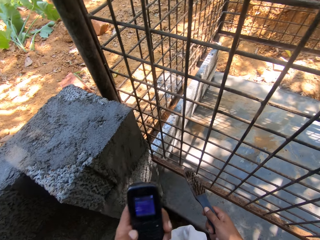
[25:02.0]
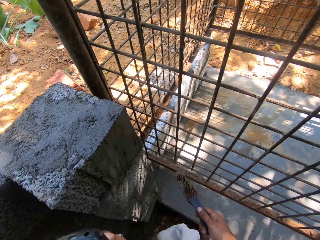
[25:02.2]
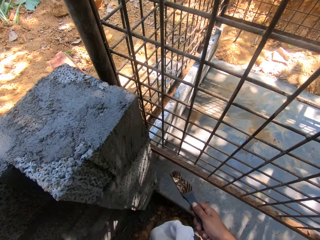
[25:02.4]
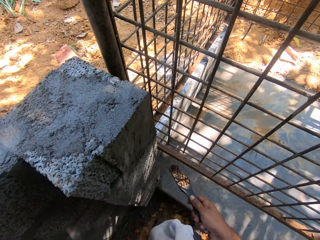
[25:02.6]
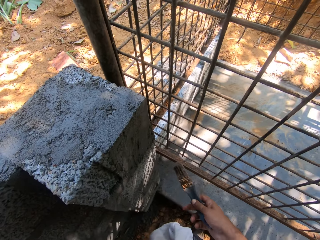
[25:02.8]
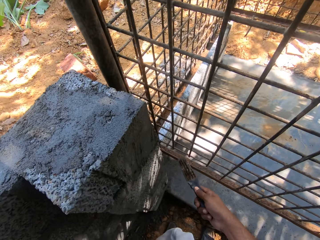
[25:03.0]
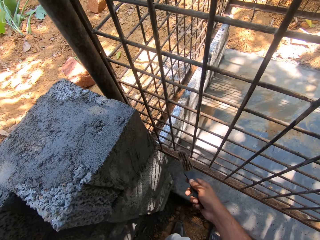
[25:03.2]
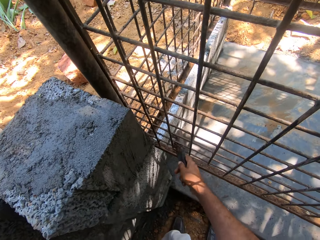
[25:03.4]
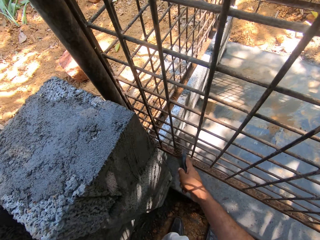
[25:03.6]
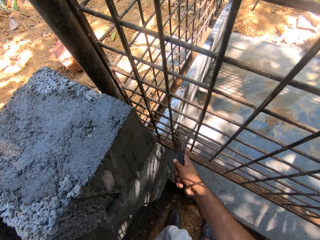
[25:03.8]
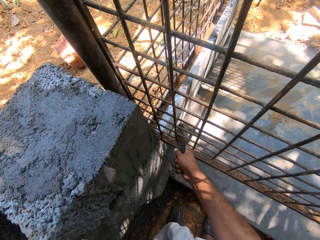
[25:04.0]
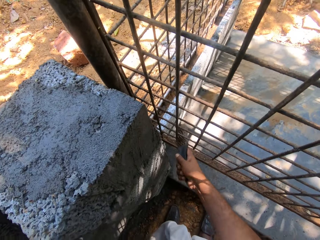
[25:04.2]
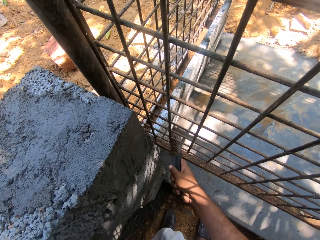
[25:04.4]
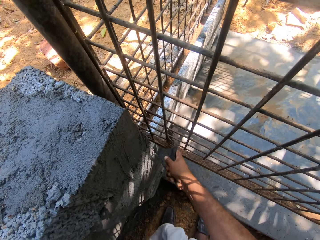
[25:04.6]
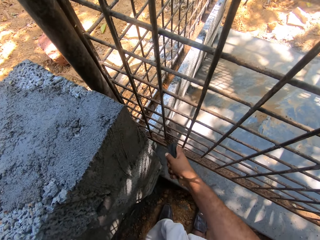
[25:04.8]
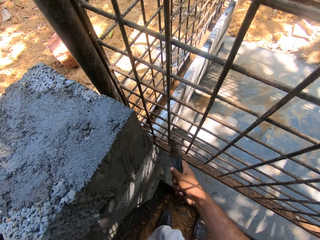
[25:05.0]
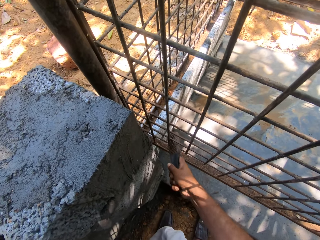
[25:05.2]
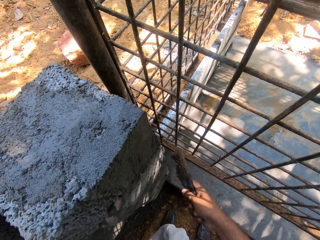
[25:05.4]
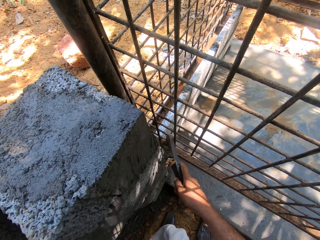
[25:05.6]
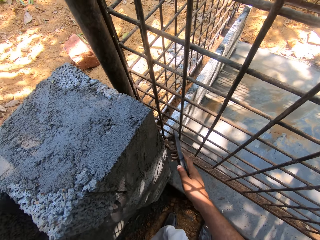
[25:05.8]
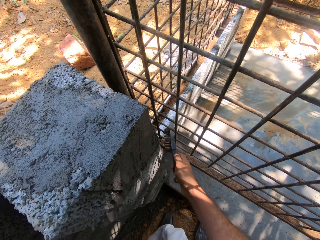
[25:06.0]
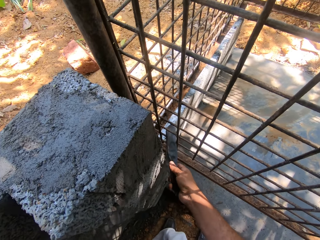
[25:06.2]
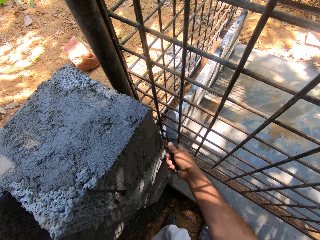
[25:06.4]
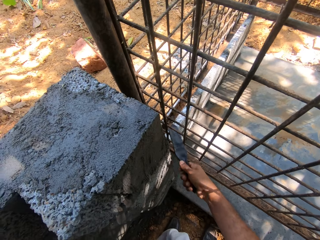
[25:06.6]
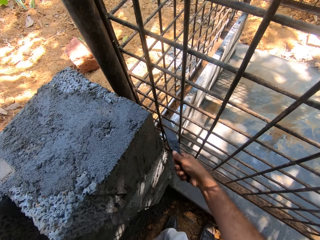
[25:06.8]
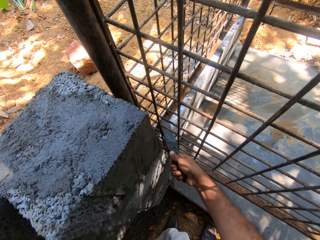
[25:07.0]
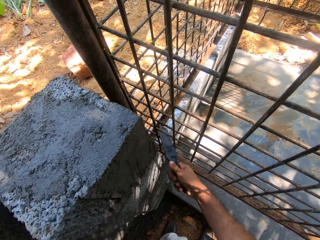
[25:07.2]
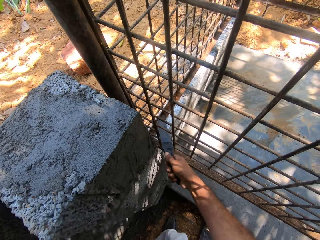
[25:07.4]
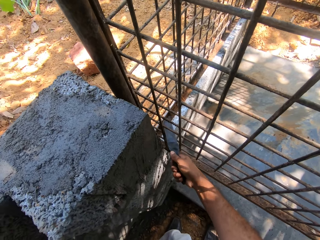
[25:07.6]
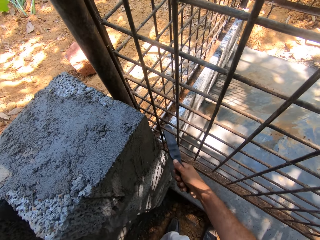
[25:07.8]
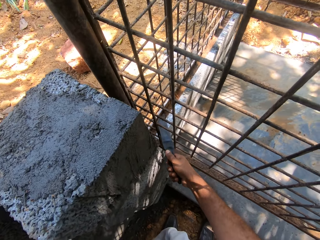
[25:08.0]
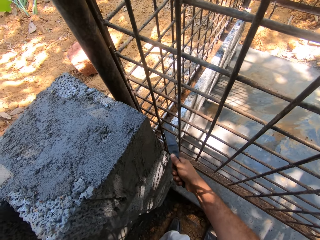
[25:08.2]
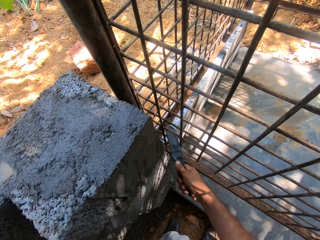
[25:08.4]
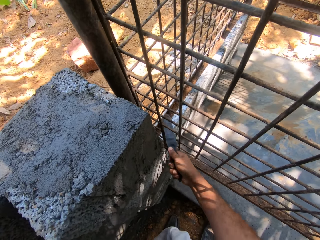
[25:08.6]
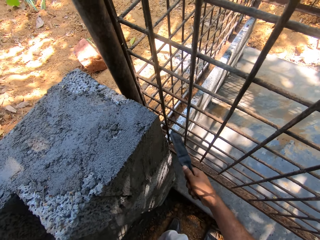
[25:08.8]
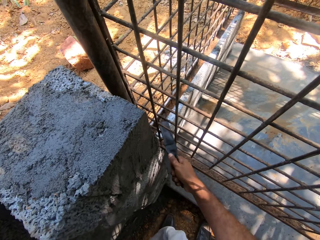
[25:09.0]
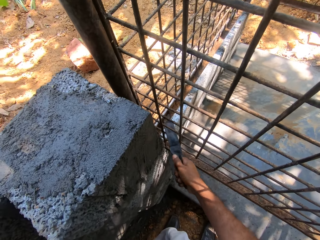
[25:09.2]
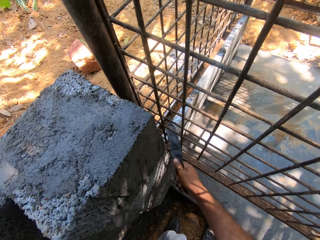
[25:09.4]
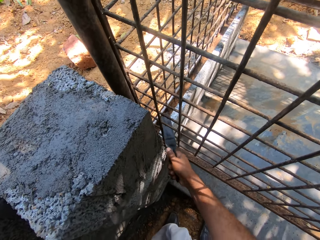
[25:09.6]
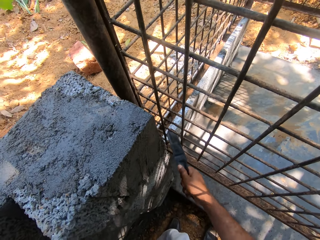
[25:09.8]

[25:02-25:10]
The camera wearer receives a call. They talk on a phone. They clean a metal fence panel with a brush.

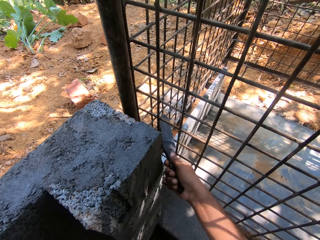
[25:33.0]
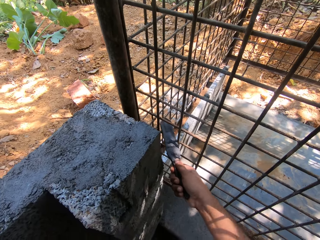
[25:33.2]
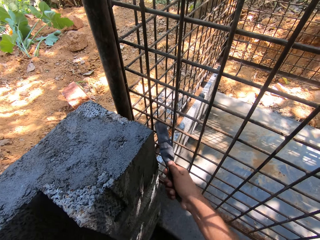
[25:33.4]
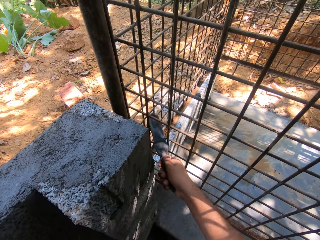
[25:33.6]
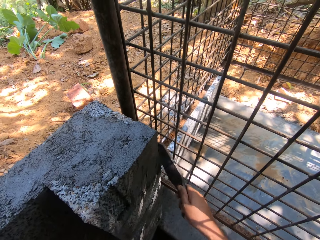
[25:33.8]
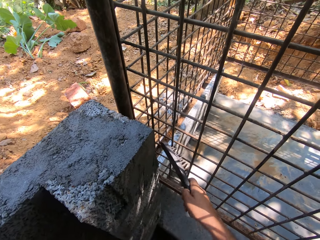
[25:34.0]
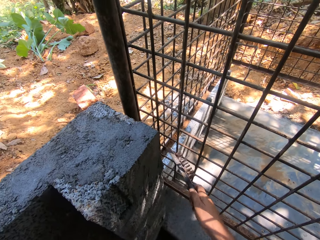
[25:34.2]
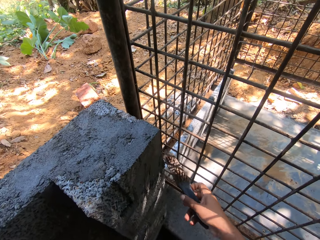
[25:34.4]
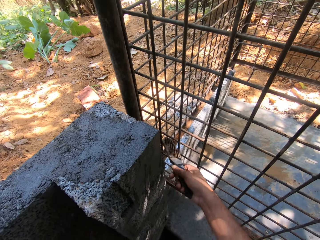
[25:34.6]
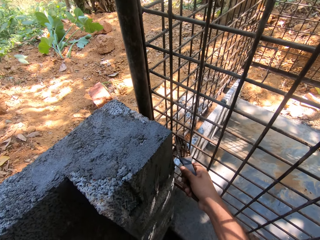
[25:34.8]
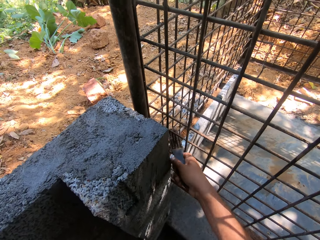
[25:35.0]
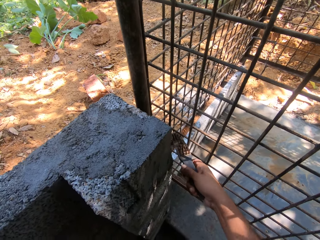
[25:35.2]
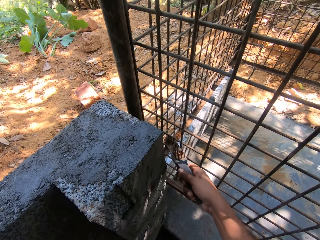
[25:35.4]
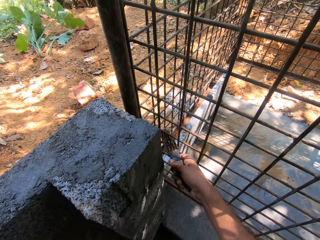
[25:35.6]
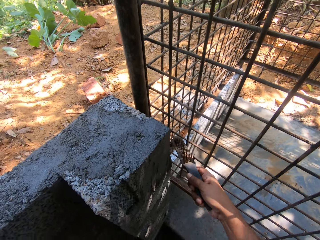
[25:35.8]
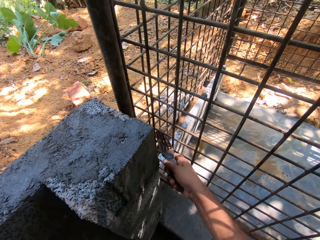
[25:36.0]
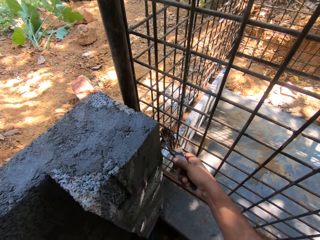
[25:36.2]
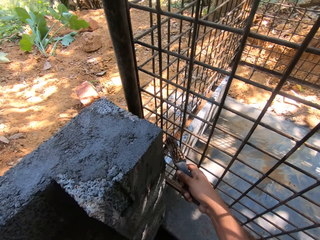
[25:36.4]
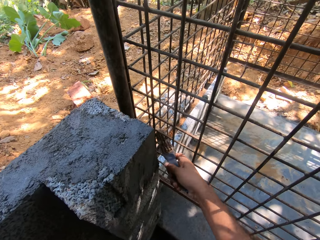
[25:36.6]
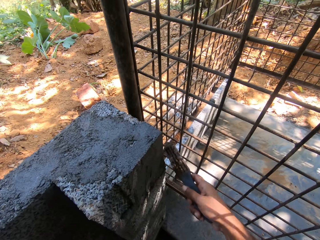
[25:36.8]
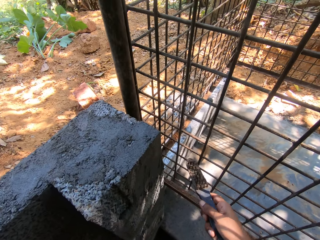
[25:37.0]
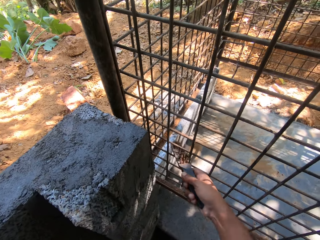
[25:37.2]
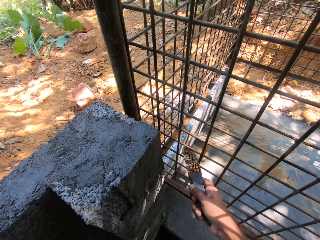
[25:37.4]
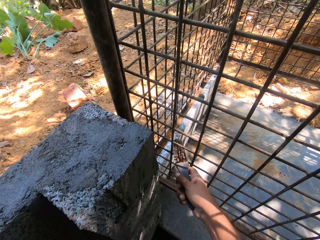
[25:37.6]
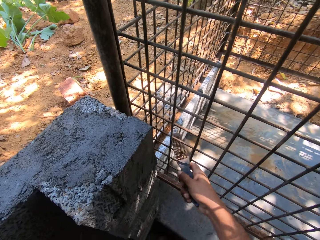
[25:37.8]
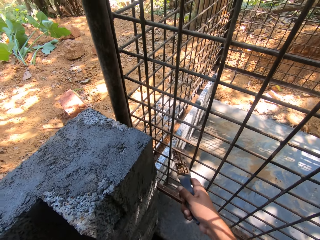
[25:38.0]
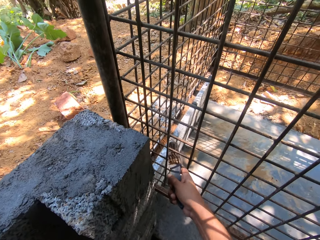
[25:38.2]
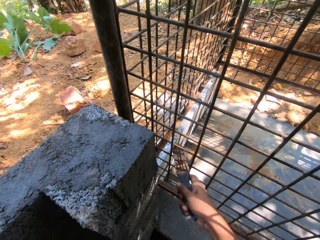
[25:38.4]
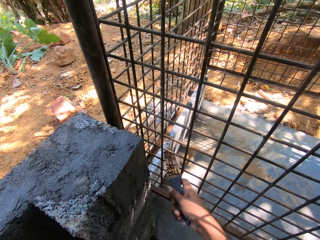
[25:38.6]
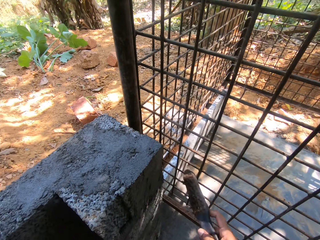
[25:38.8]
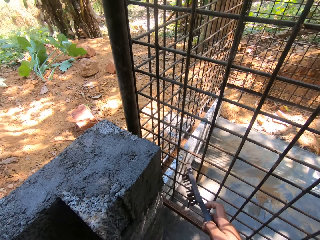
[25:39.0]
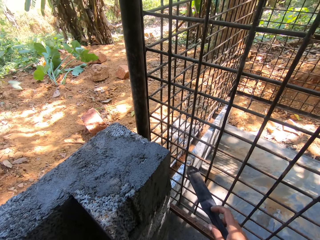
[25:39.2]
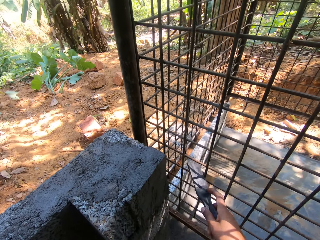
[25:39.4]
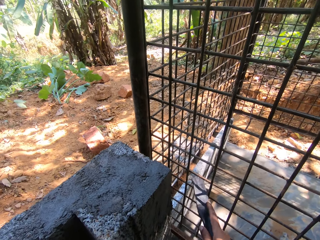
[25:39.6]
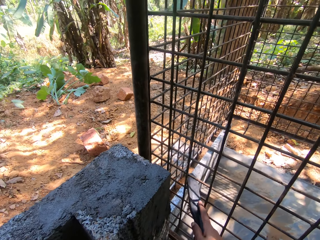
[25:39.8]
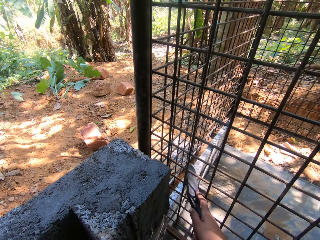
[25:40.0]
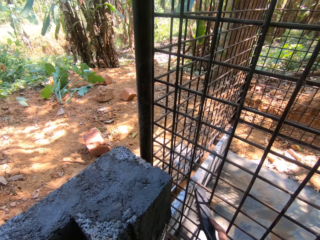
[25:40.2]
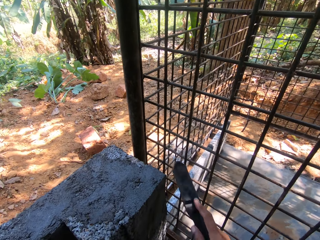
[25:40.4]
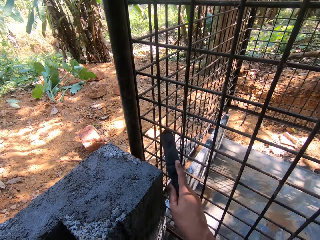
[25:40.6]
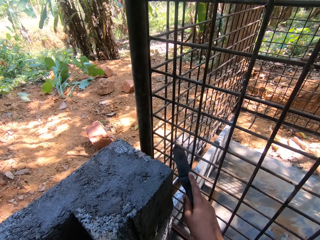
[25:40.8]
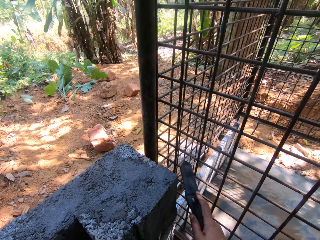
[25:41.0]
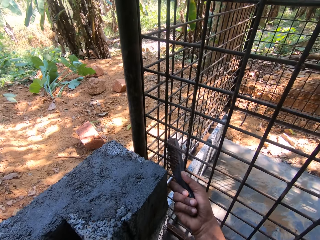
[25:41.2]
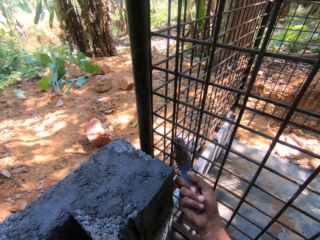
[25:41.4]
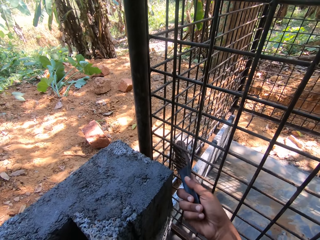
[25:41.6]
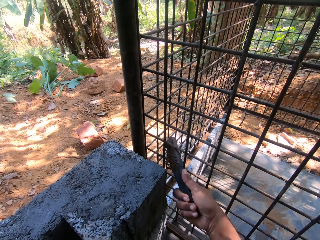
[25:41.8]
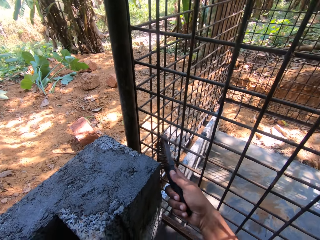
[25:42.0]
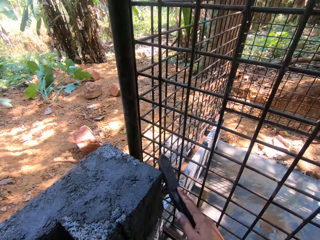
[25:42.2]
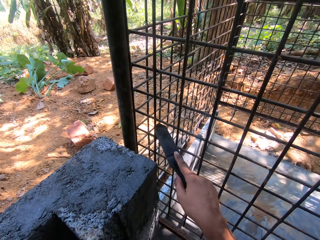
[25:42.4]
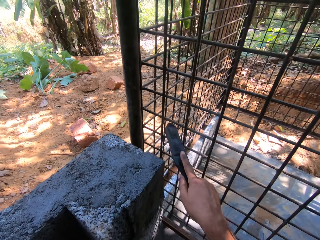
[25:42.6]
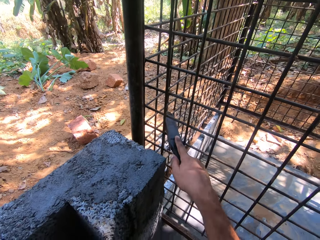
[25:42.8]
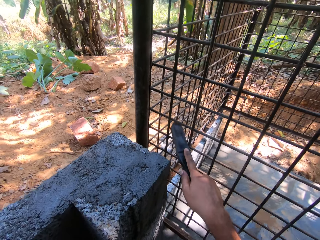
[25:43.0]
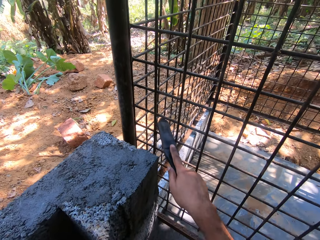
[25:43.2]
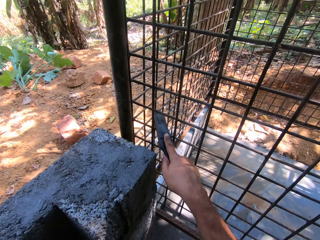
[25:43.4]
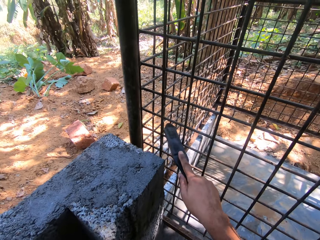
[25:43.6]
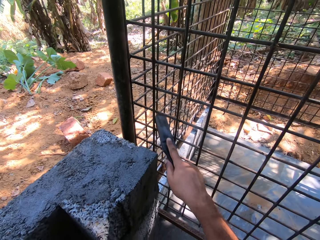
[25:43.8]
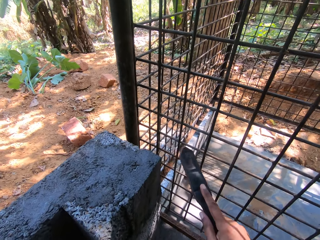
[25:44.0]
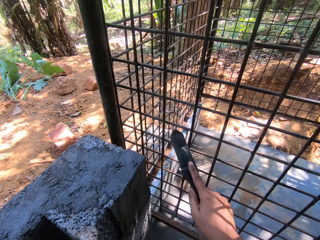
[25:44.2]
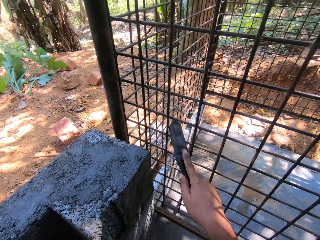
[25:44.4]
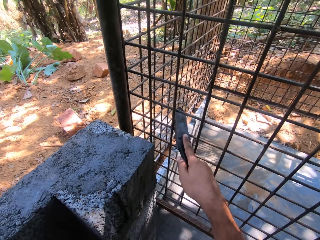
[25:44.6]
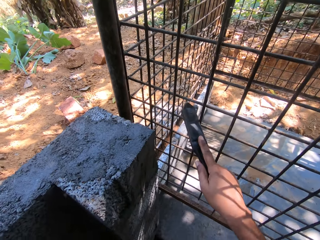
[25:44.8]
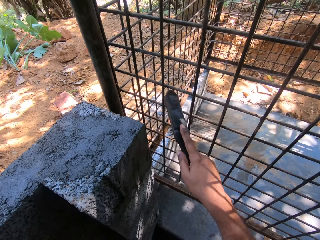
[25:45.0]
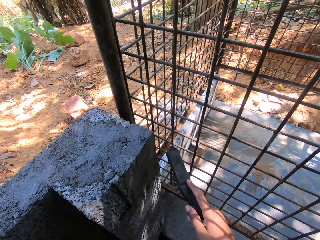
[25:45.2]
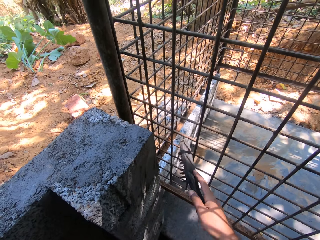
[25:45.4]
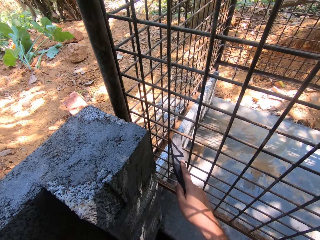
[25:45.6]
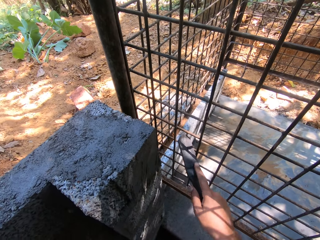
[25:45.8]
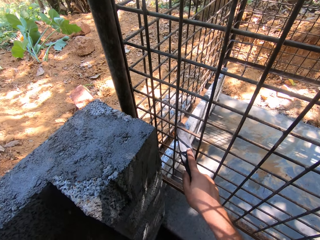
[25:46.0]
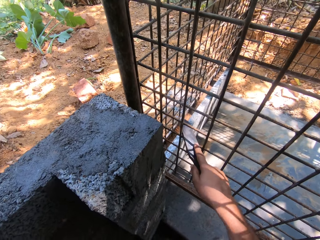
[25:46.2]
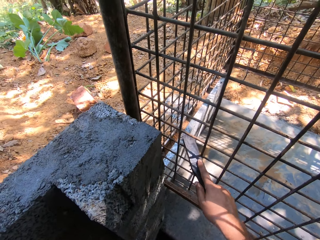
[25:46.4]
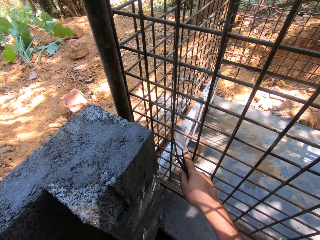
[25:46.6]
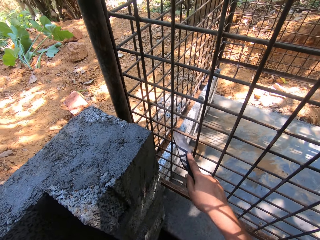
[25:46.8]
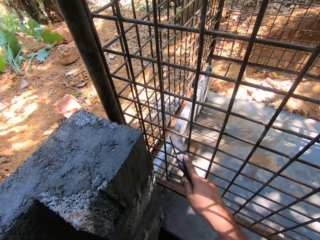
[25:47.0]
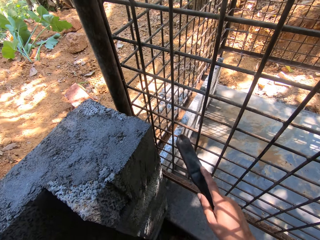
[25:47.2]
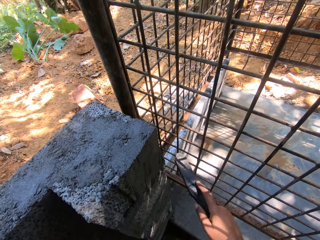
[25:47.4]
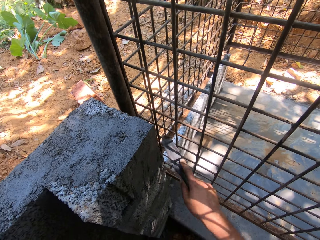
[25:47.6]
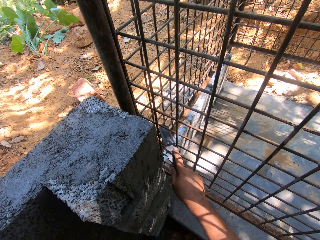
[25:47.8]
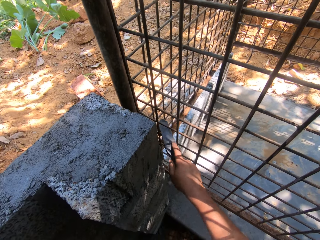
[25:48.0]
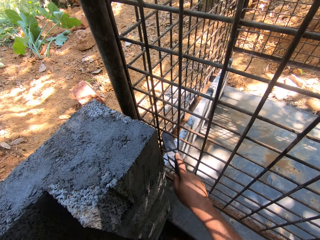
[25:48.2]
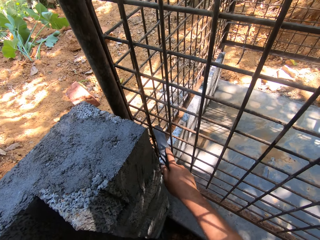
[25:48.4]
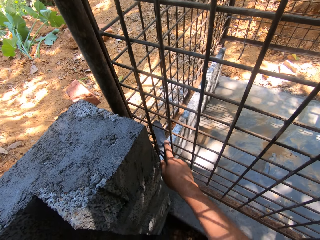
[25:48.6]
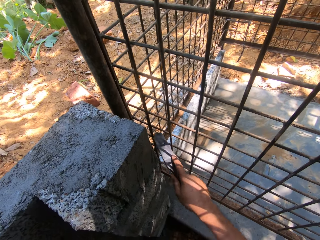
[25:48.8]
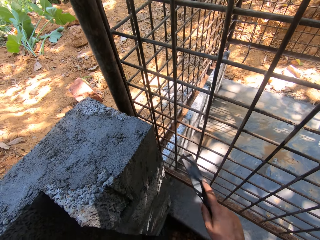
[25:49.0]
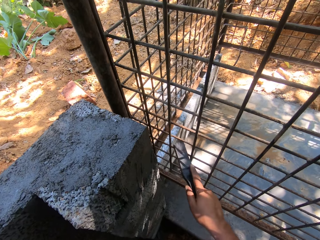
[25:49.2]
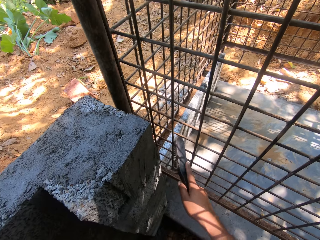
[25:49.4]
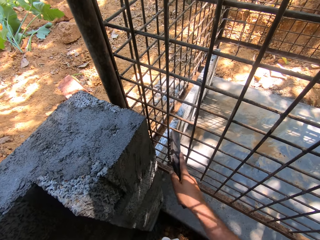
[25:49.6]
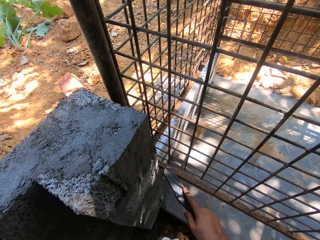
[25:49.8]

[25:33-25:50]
The camera wearer turns the brush. They brush a cage's metals. They turn the brush. They brush the cage's metals. They turn the brush. They brush the cage's metals.
